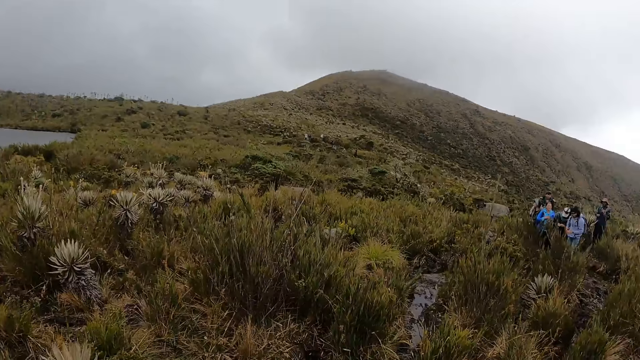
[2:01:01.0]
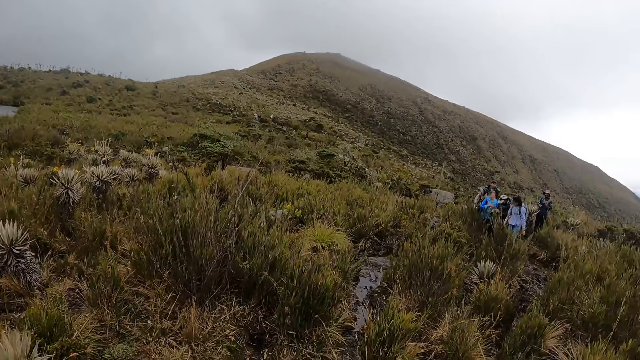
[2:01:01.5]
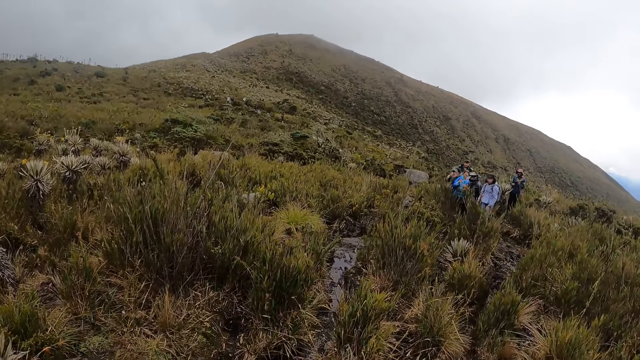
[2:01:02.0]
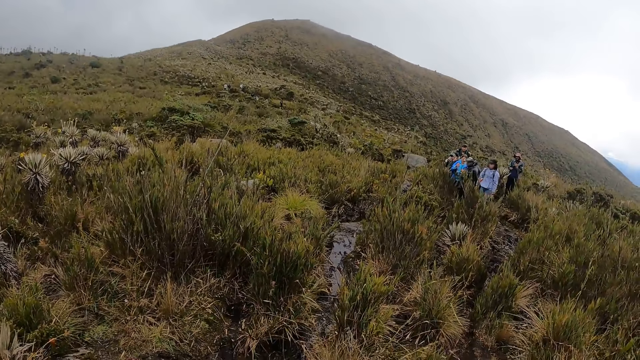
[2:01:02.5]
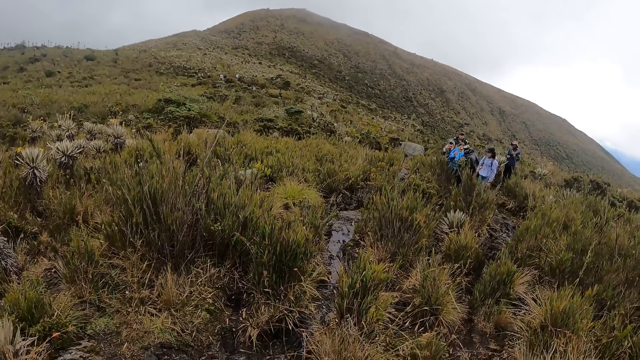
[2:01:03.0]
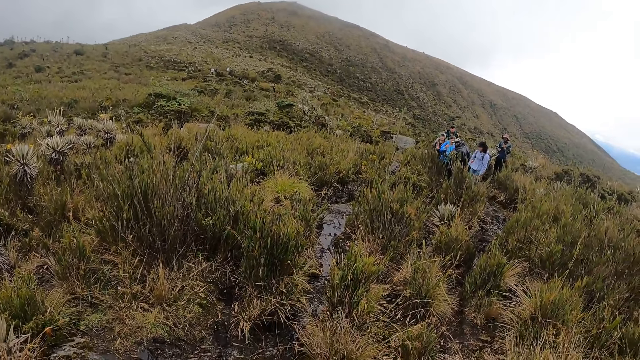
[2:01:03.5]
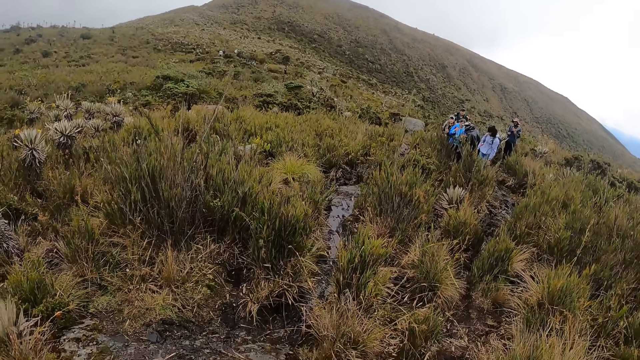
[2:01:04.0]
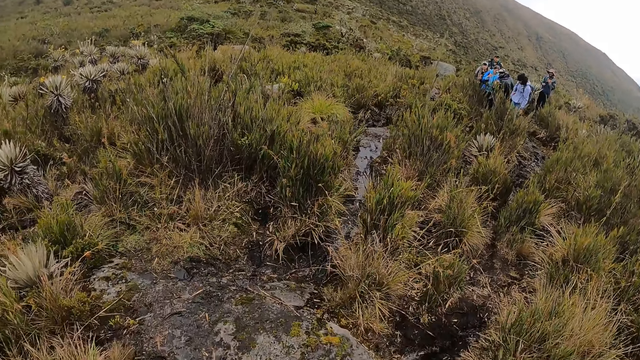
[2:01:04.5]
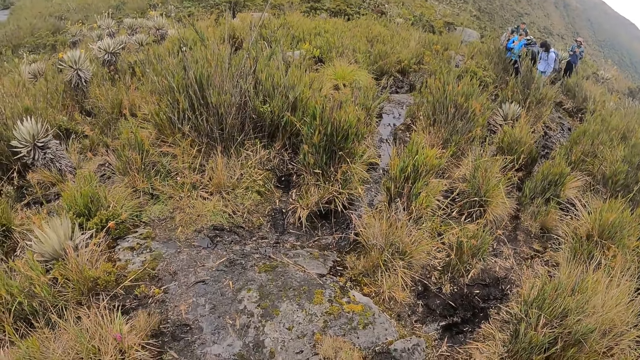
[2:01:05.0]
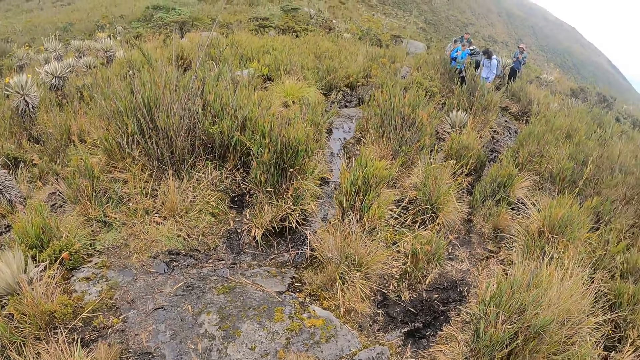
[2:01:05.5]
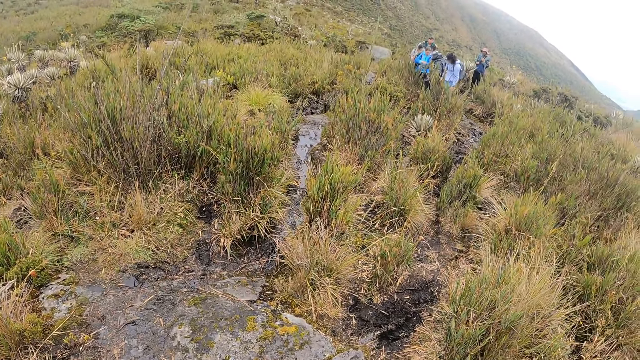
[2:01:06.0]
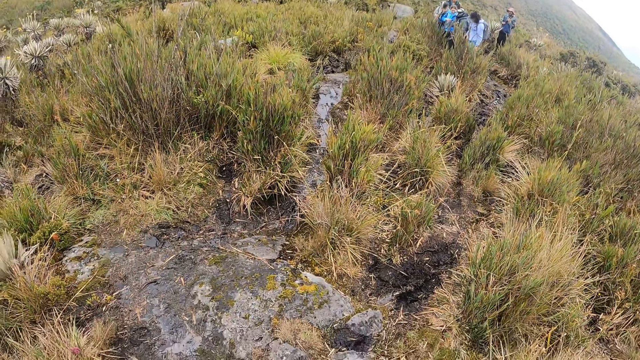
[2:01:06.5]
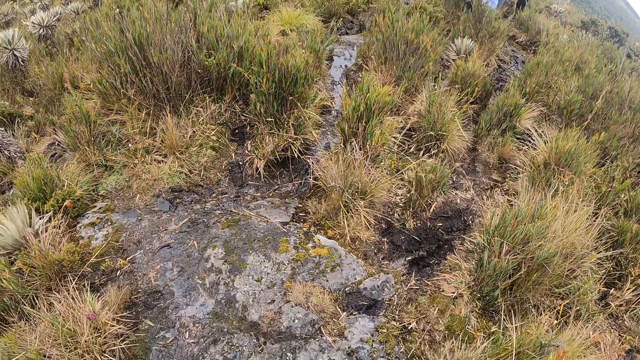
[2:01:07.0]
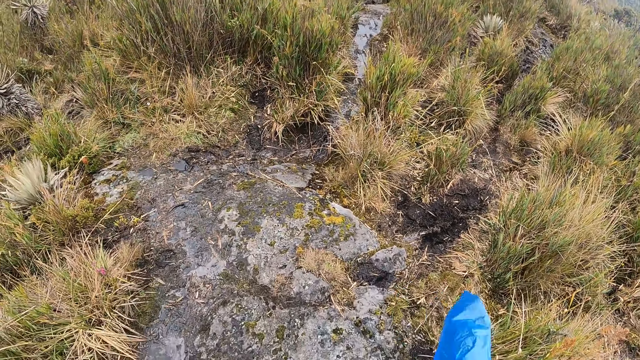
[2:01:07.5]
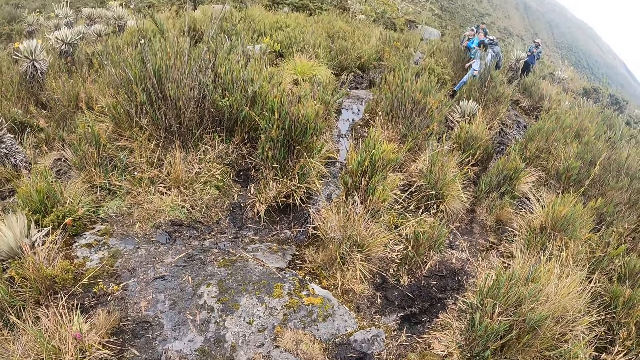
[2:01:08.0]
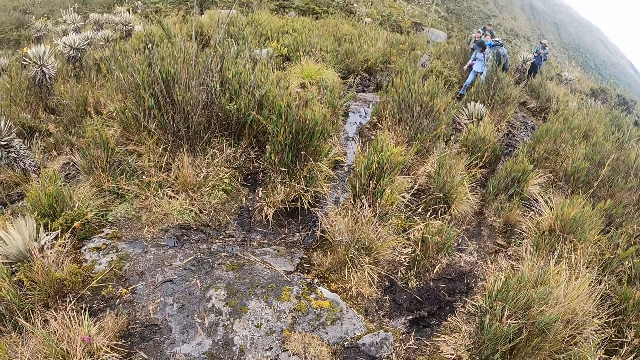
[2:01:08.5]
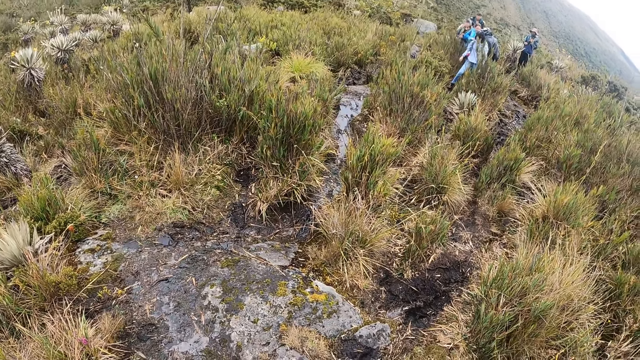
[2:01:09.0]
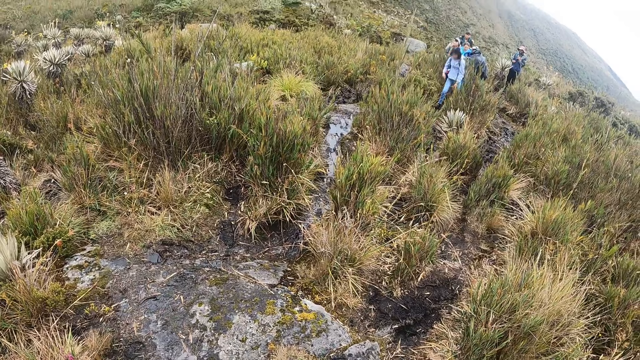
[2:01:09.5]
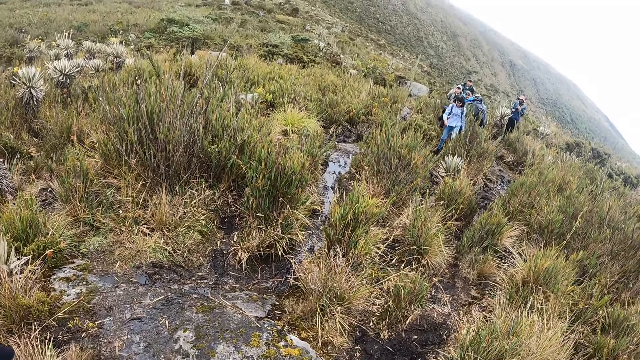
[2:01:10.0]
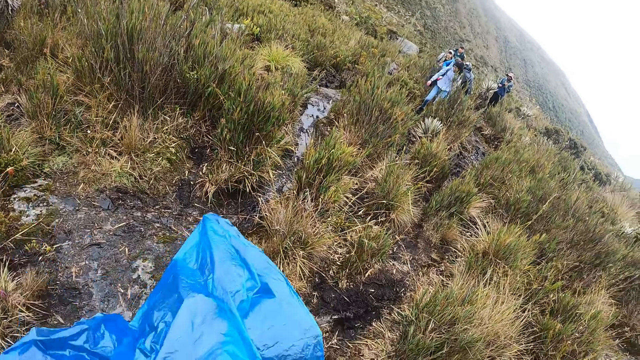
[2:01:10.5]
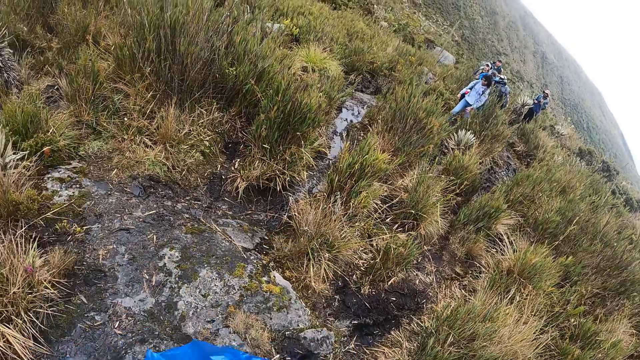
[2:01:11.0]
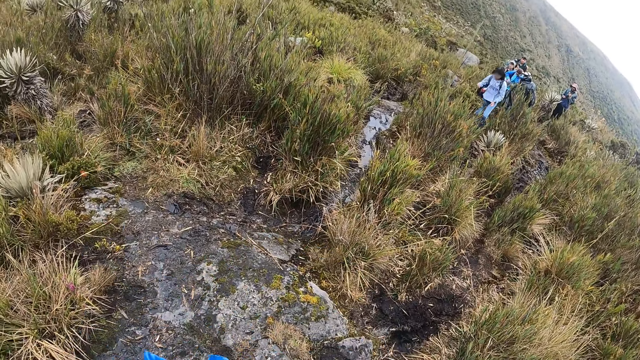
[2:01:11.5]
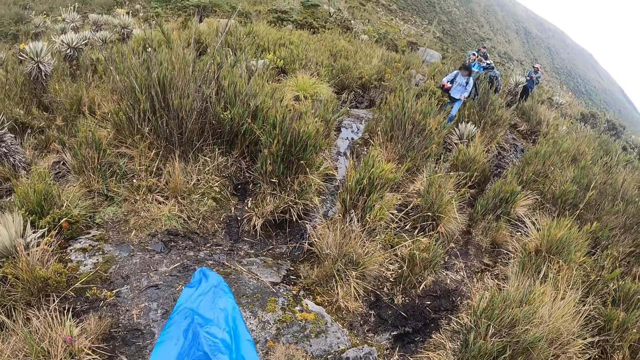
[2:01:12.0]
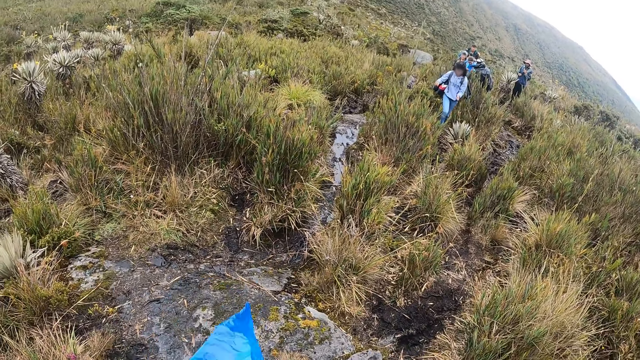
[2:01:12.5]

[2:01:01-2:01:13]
The camera wearer stares at a crowd. A lady walks around the field. The lady climbs up the hill.

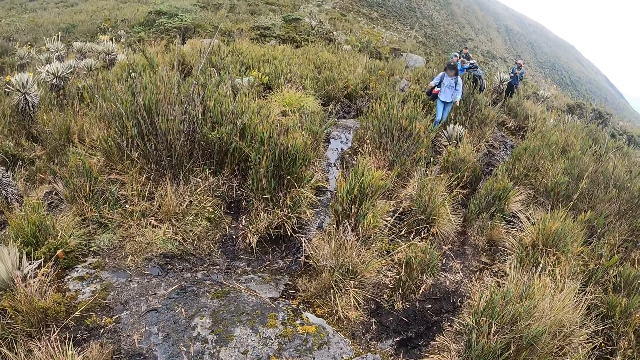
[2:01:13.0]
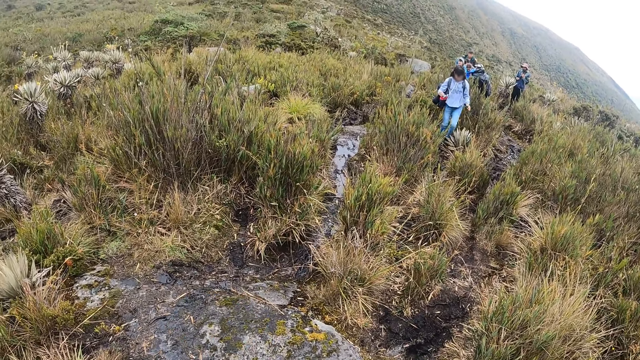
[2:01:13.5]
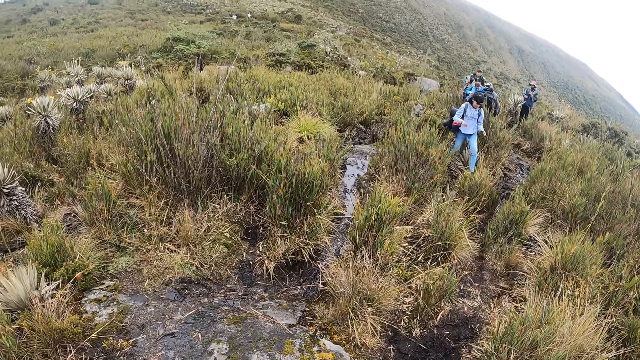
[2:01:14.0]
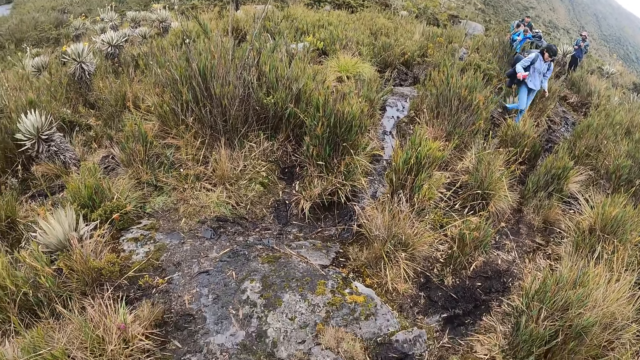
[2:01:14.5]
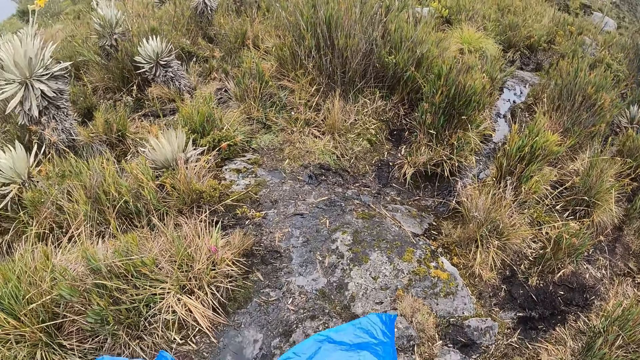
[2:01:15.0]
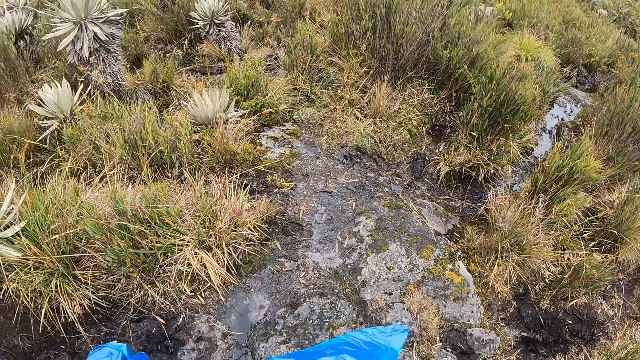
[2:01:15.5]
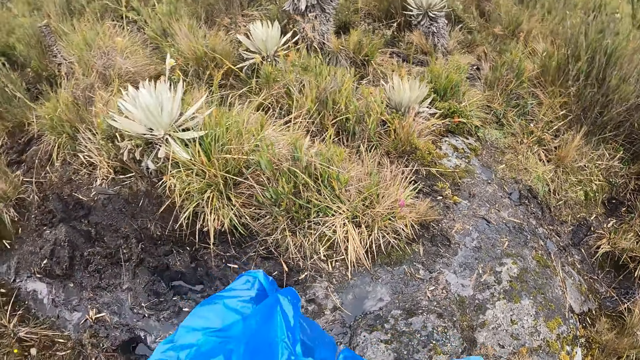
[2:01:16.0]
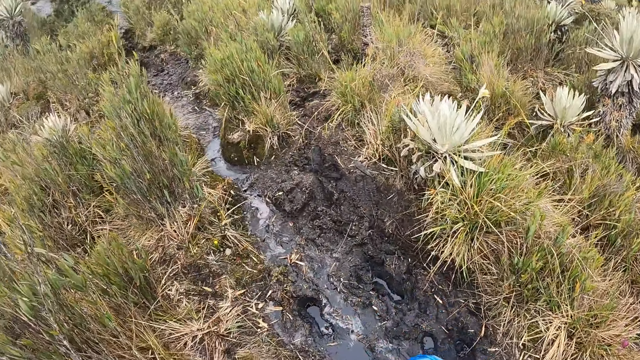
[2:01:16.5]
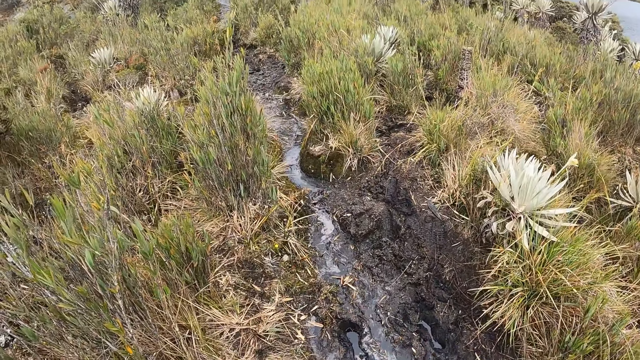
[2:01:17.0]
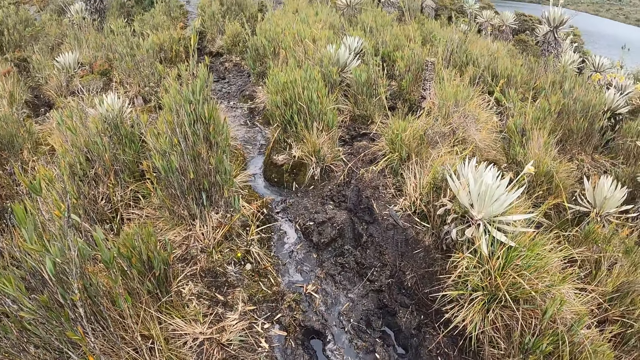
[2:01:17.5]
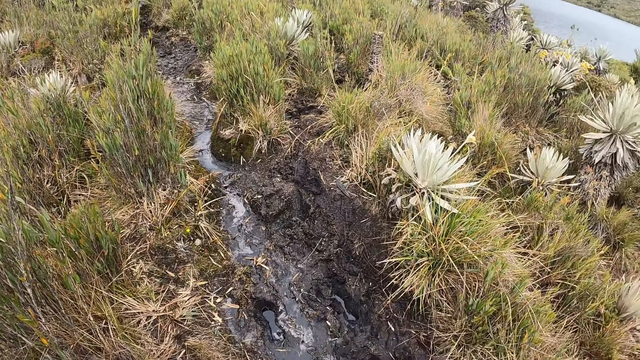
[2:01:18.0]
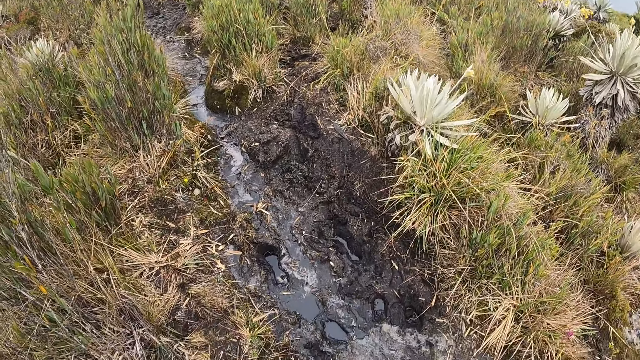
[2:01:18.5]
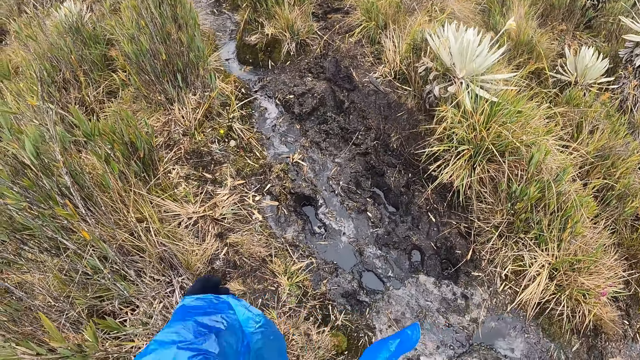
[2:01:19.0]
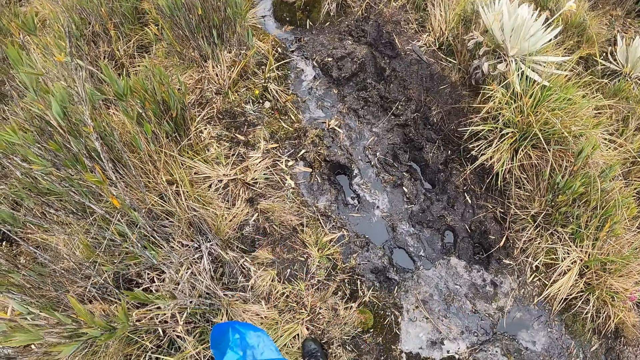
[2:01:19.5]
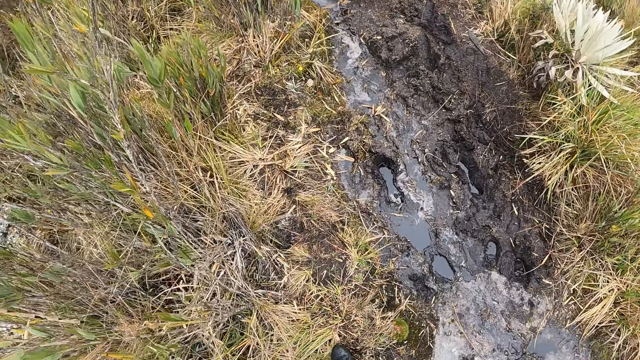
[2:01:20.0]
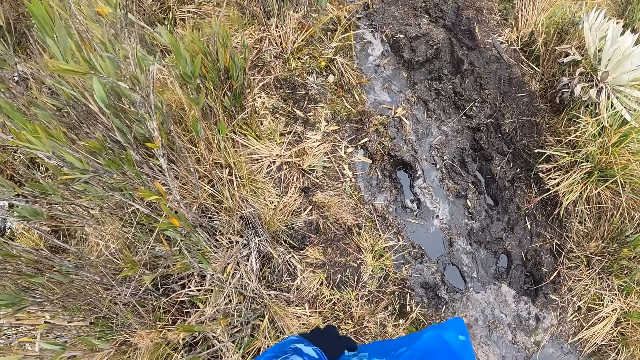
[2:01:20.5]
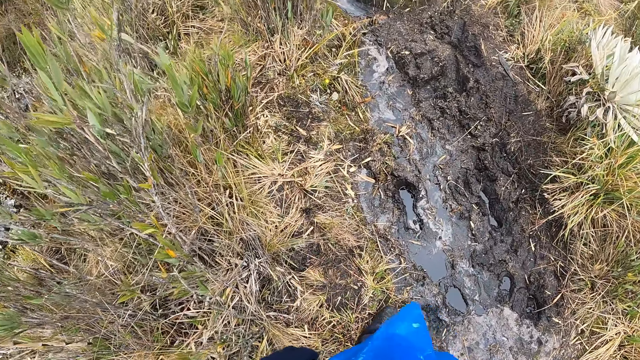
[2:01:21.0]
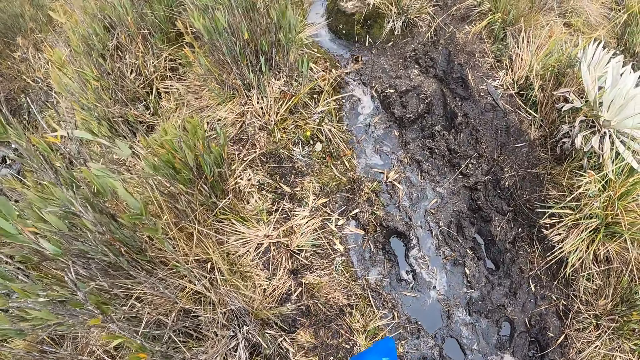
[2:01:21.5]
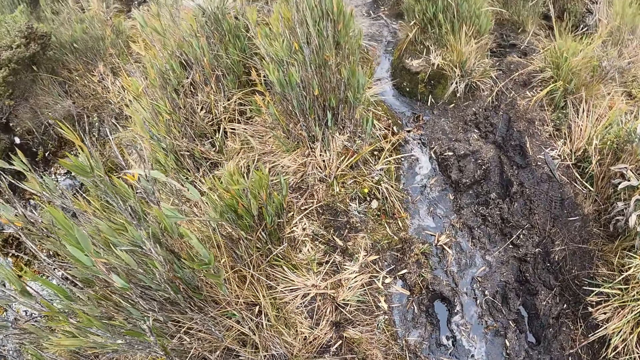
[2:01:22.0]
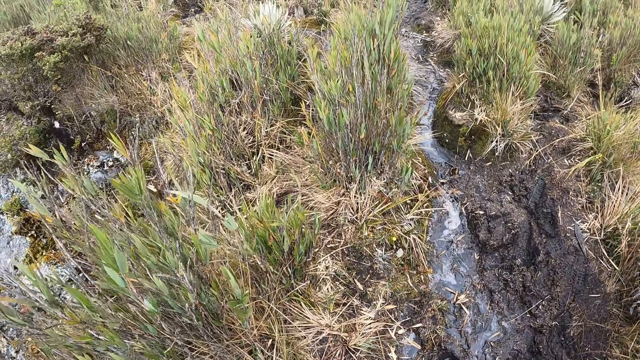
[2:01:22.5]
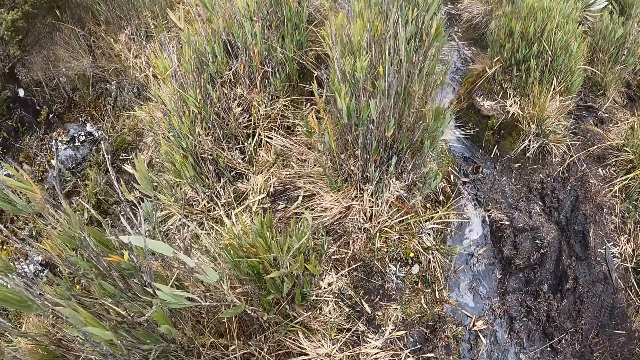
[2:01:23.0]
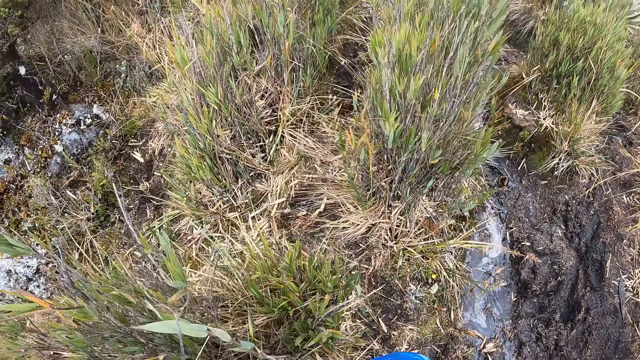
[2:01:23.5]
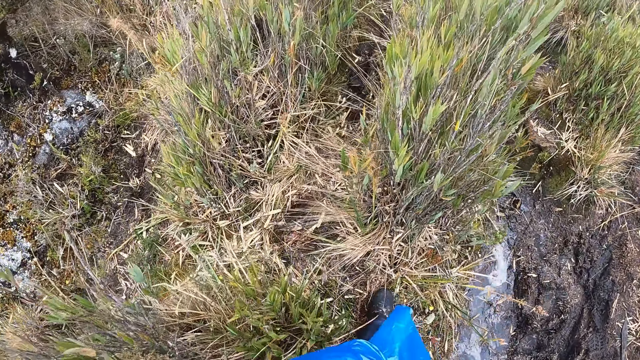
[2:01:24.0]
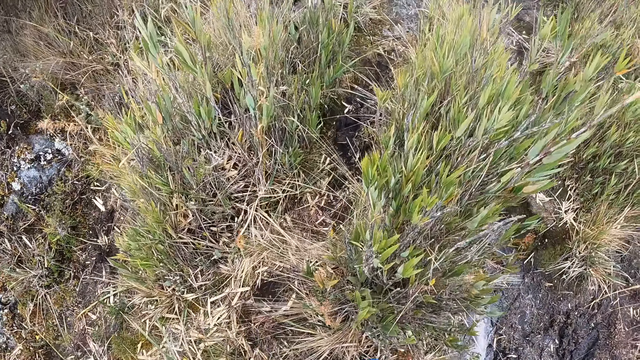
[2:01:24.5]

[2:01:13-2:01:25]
The camera wearer stares down. They walk around the field. They climb up the hill.
